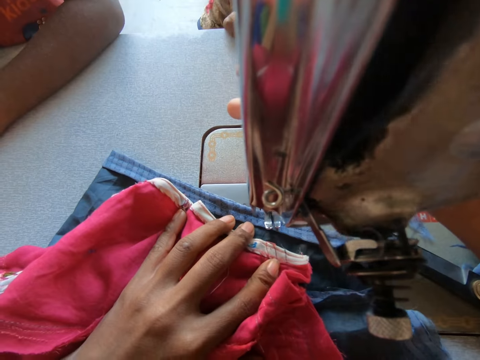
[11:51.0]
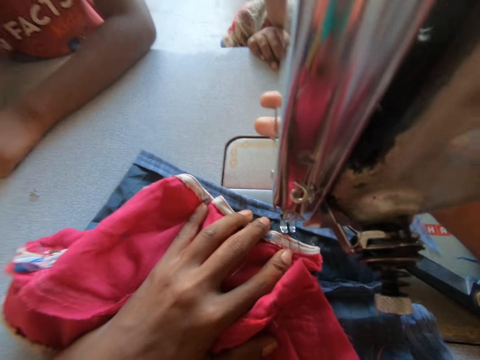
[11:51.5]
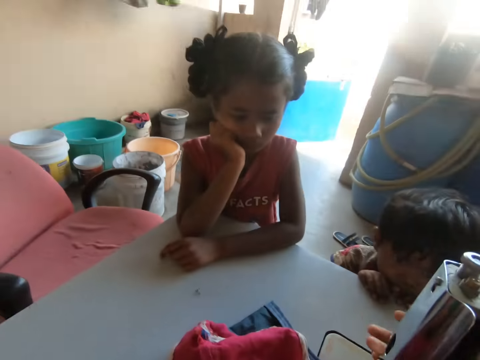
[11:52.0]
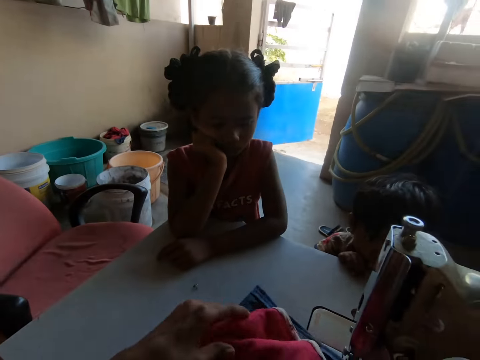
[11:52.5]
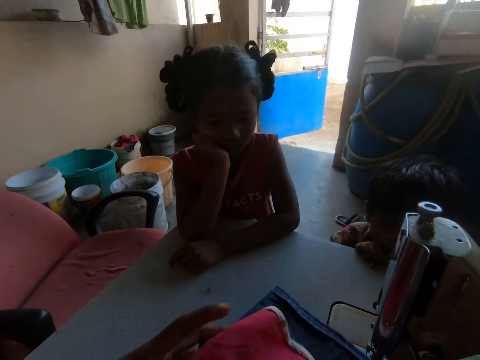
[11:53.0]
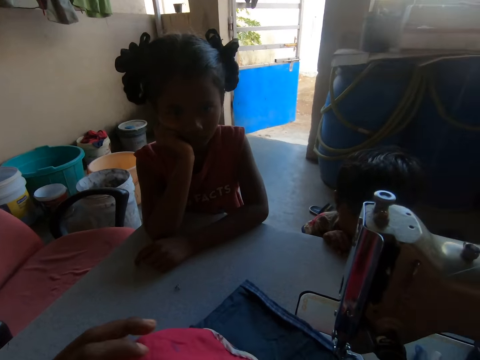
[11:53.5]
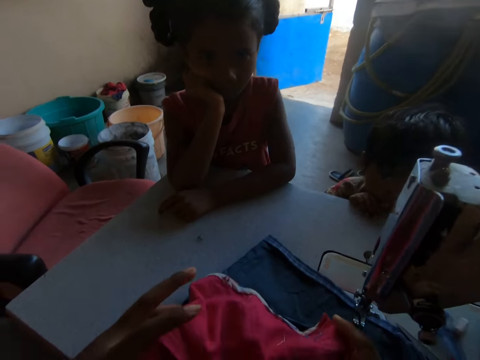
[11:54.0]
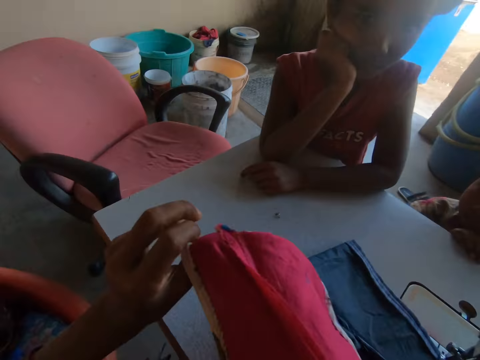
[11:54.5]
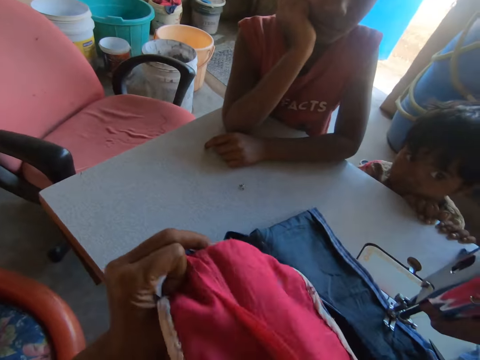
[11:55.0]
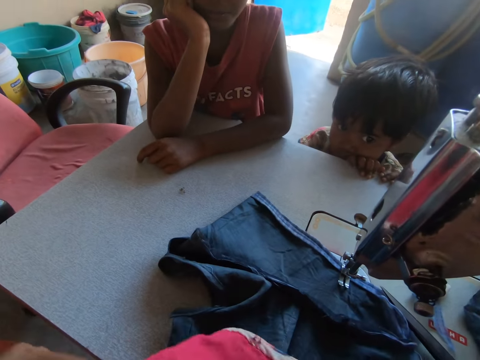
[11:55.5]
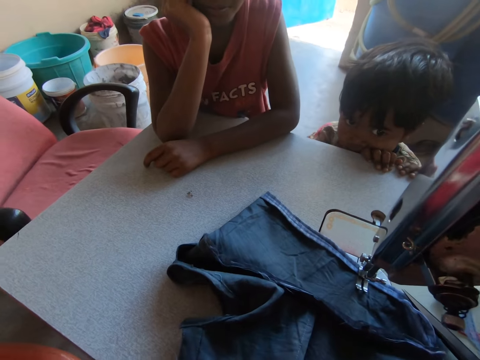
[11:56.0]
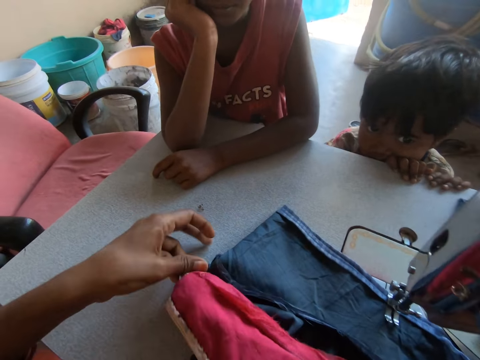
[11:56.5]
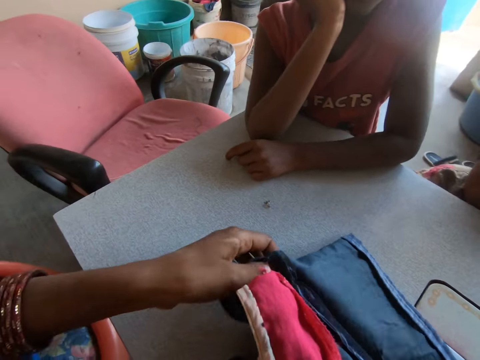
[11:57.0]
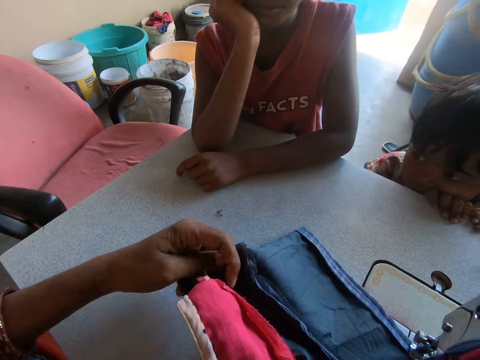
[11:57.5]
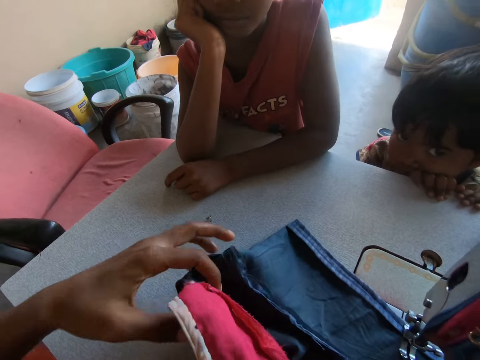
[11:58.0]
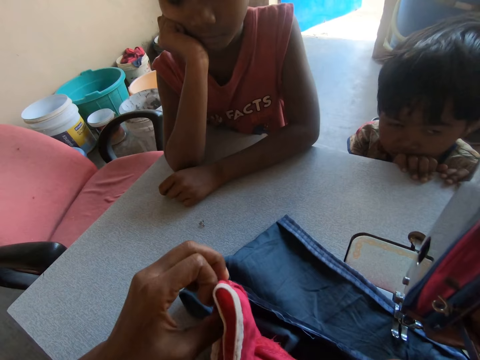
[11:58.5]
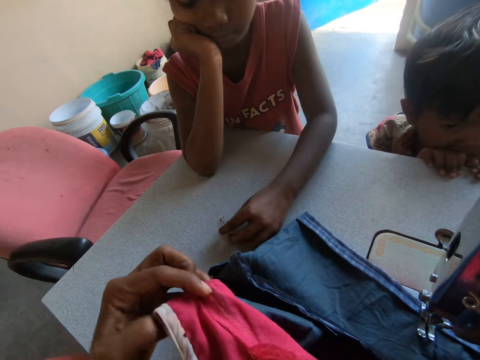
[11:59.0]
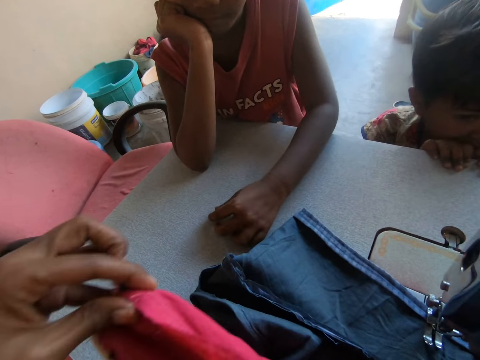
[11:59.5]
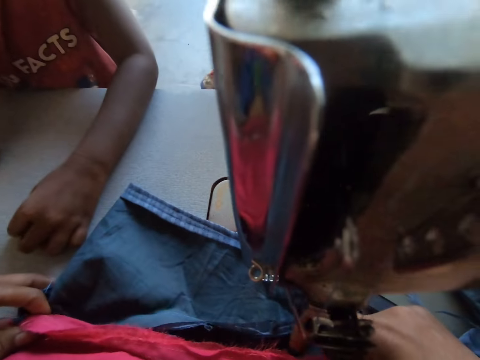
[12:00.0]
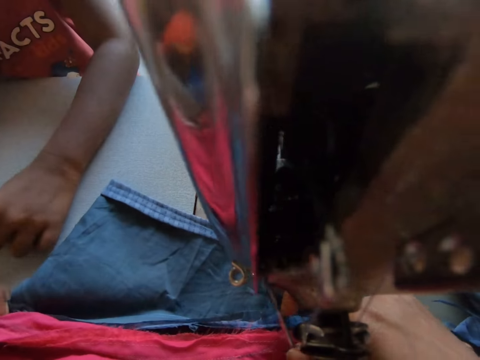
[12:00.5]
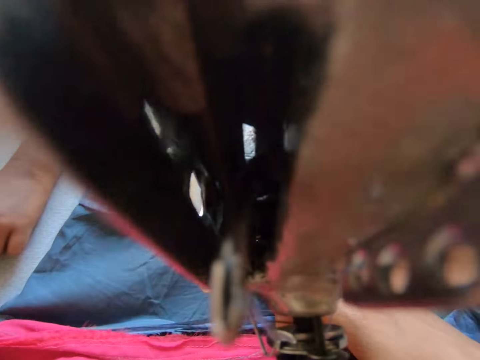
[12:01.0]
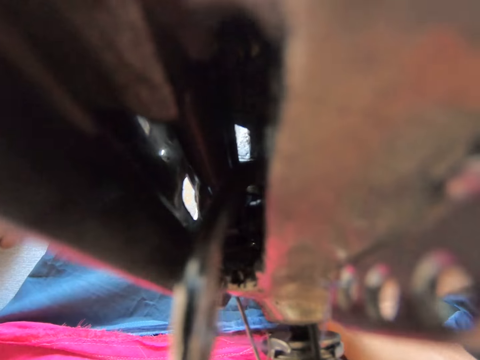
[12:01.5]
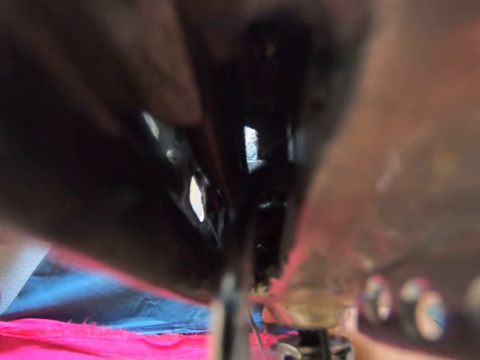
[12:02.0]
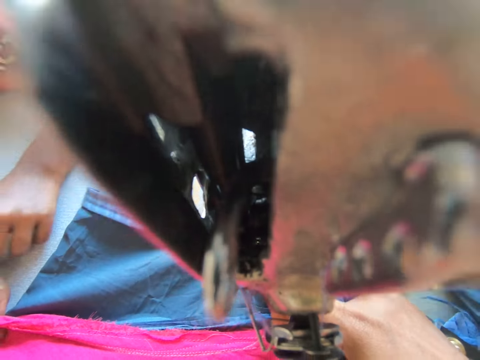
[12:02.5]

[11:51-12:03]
The camera wearer lifts the red fabric from the sewing machine table with her left hand. She converses with a child. She moves the fabric on the sewing machine table with her left hand. She adjusts the red fabric on the sewing machine table with her left hand. A girl moves her left hand on the sewing machine. The camera wearer places the red fabric on the fabric on the sewing machine table with both hands.

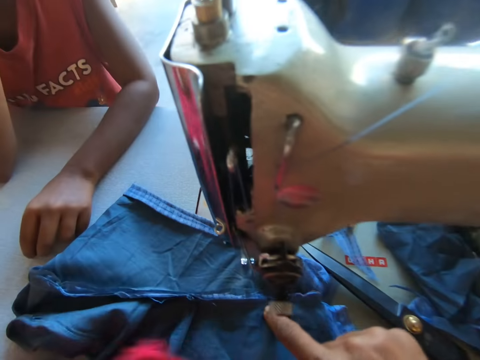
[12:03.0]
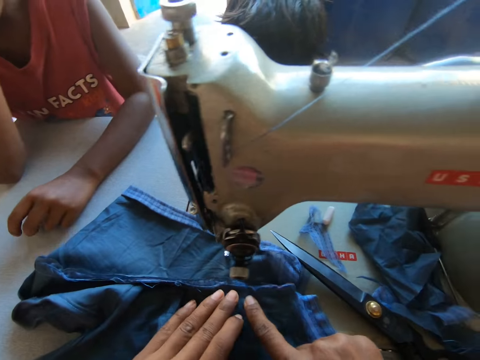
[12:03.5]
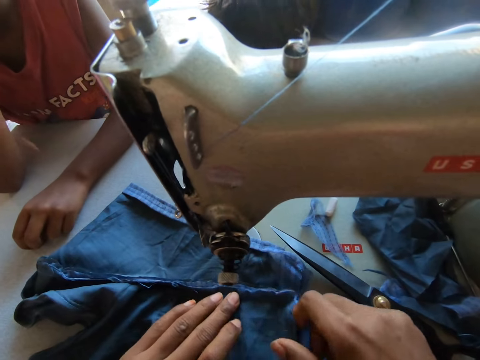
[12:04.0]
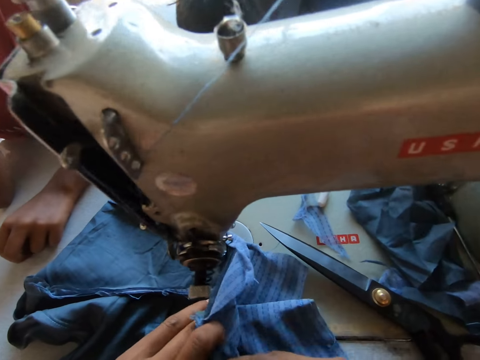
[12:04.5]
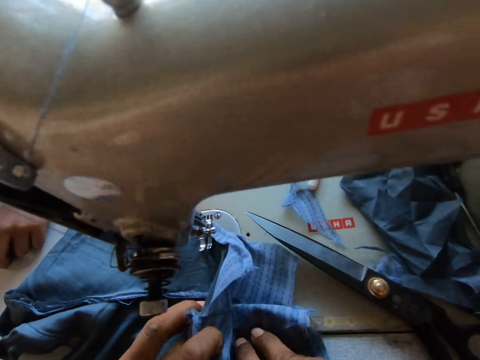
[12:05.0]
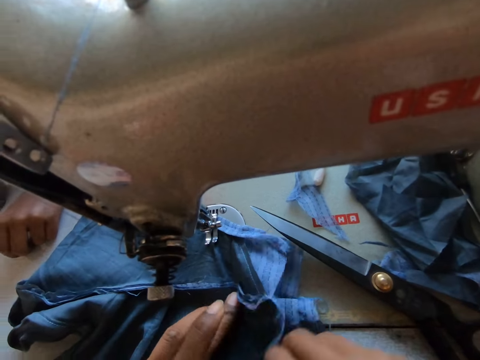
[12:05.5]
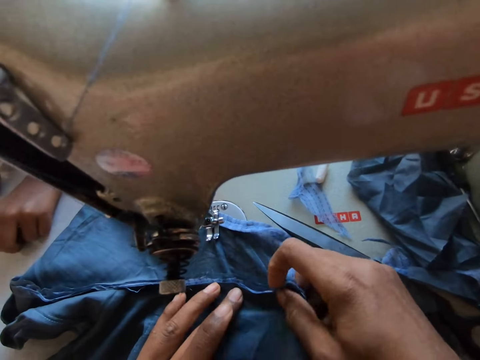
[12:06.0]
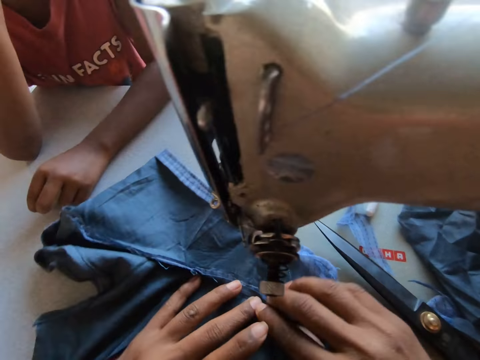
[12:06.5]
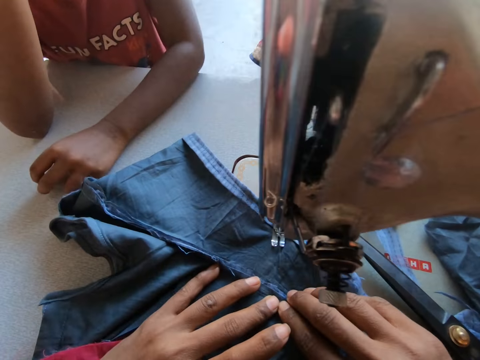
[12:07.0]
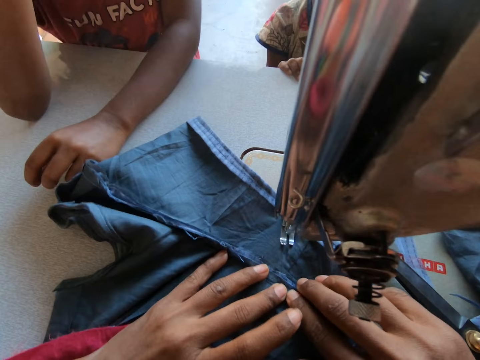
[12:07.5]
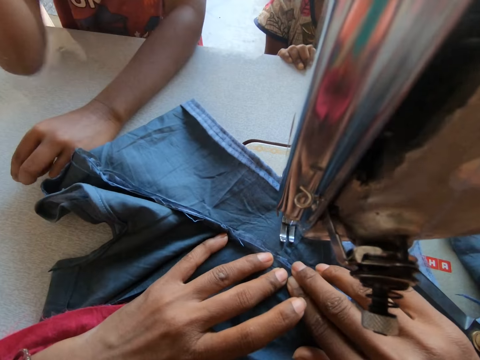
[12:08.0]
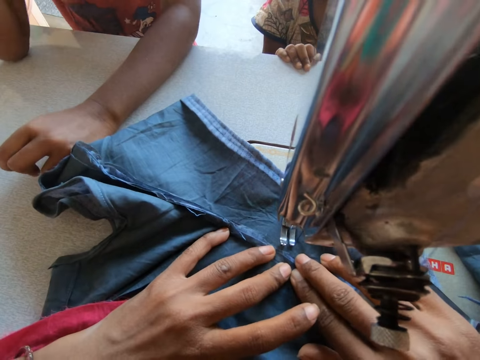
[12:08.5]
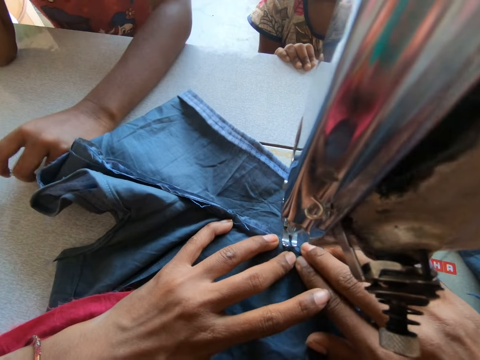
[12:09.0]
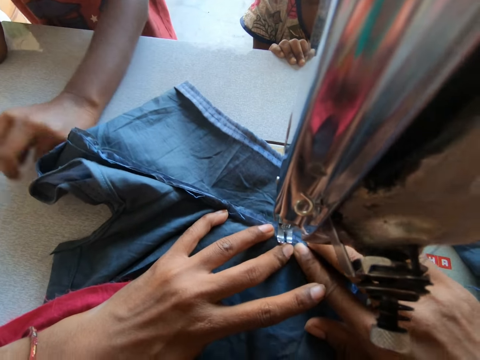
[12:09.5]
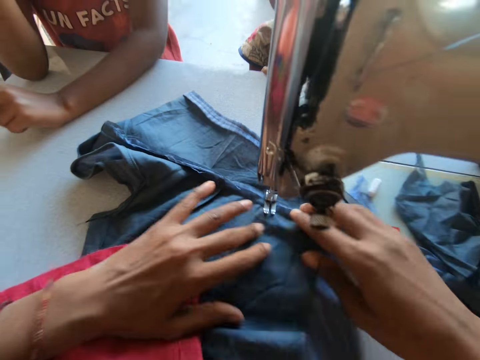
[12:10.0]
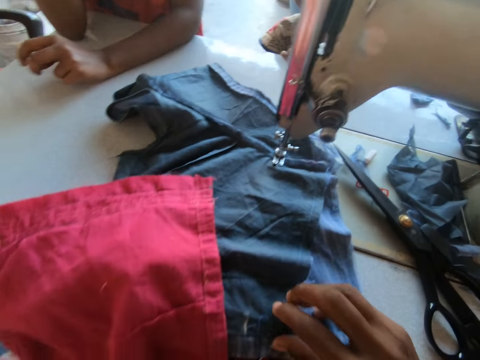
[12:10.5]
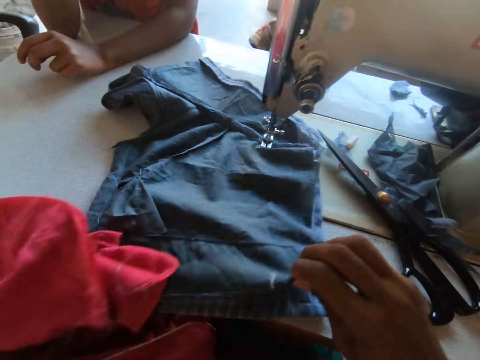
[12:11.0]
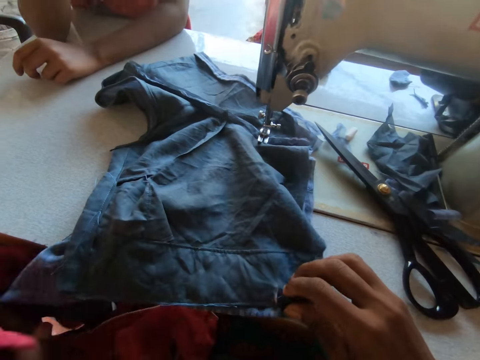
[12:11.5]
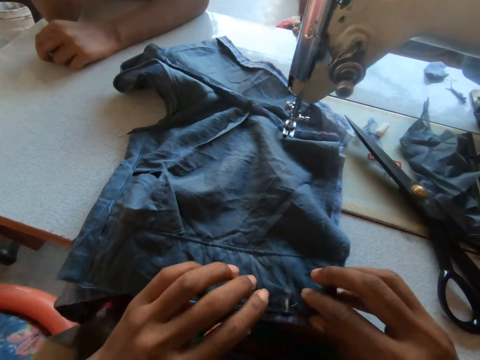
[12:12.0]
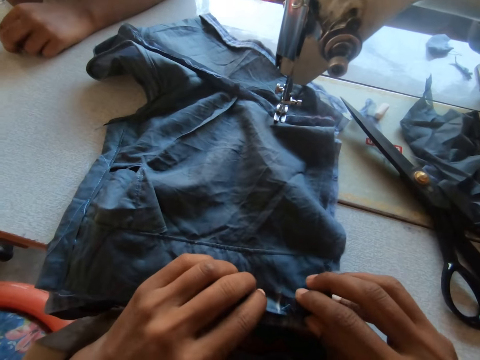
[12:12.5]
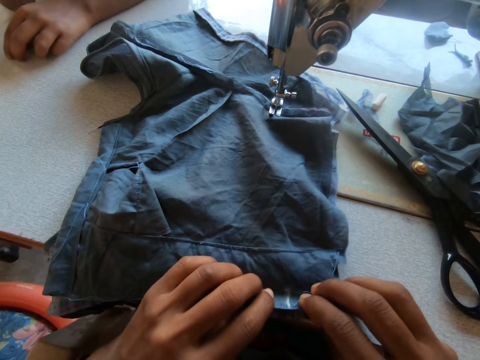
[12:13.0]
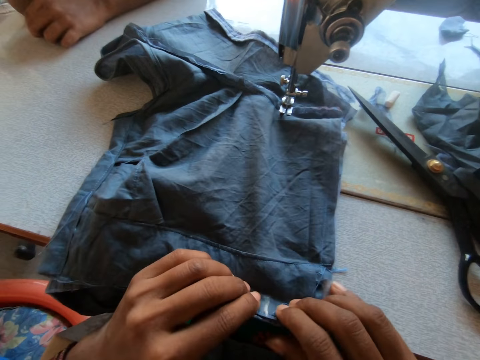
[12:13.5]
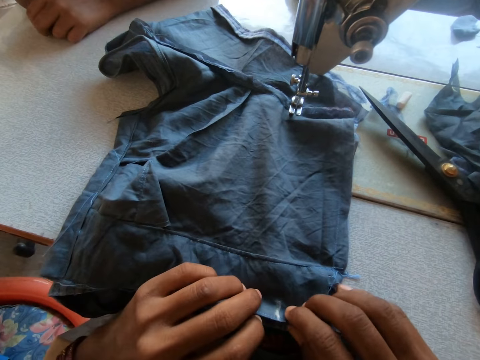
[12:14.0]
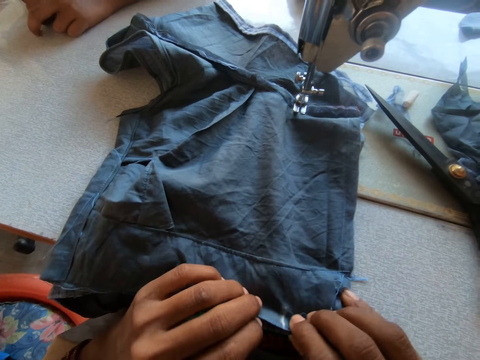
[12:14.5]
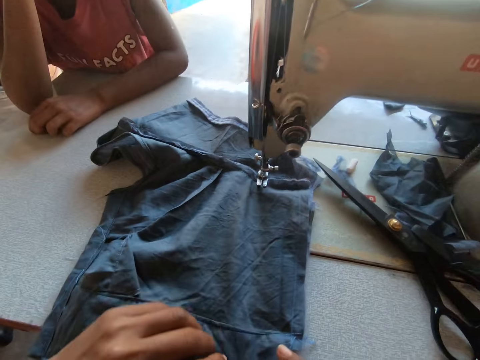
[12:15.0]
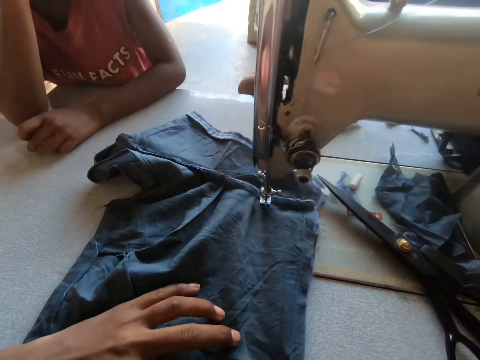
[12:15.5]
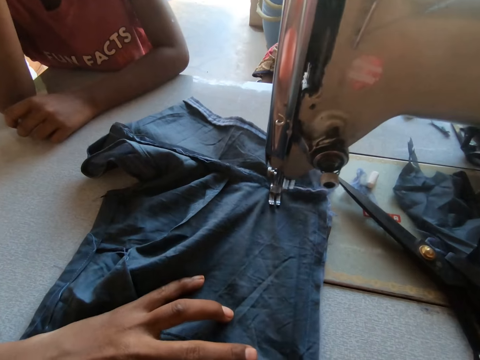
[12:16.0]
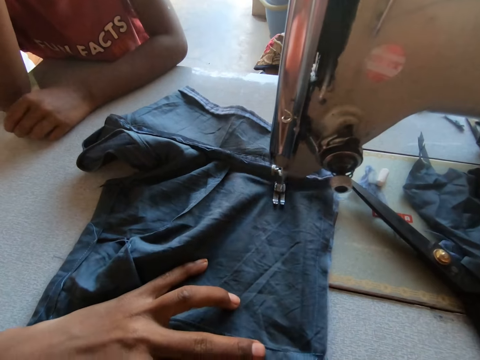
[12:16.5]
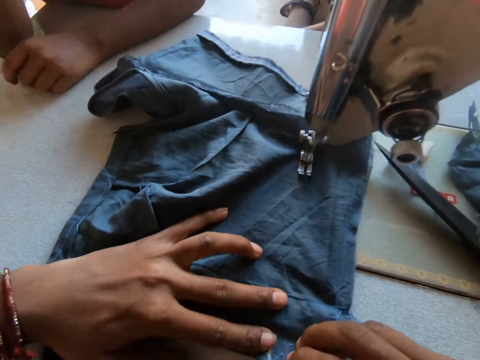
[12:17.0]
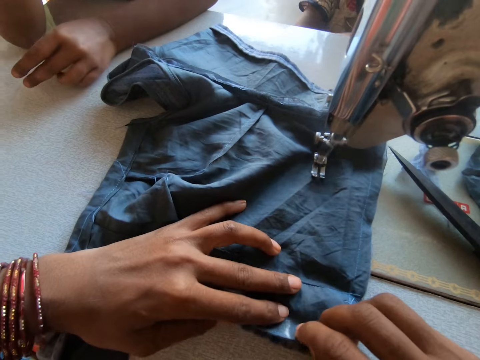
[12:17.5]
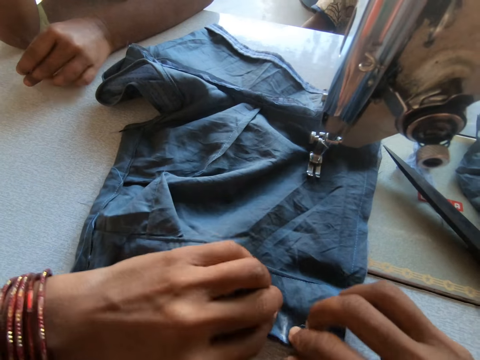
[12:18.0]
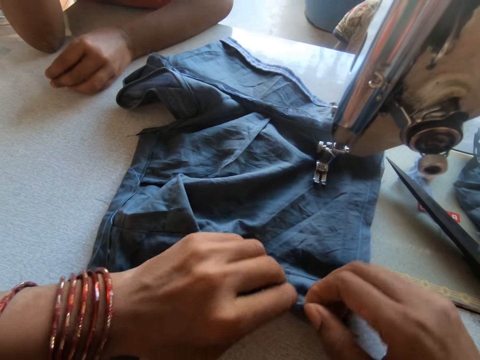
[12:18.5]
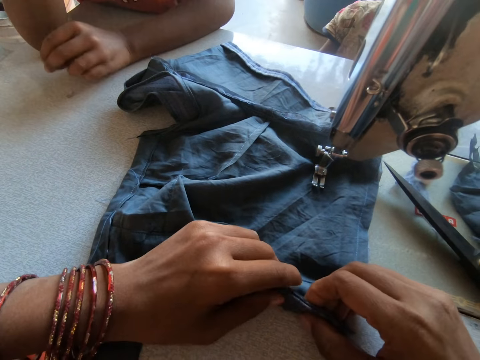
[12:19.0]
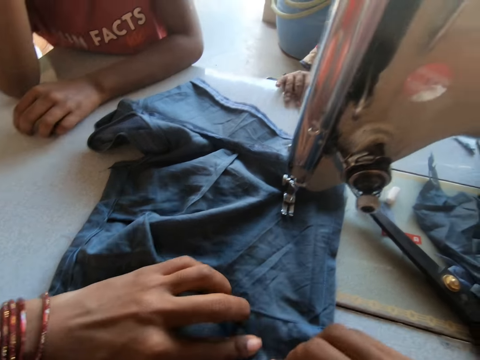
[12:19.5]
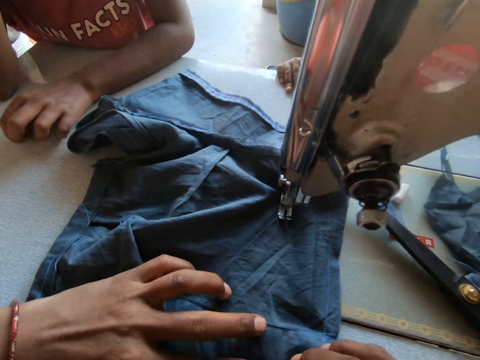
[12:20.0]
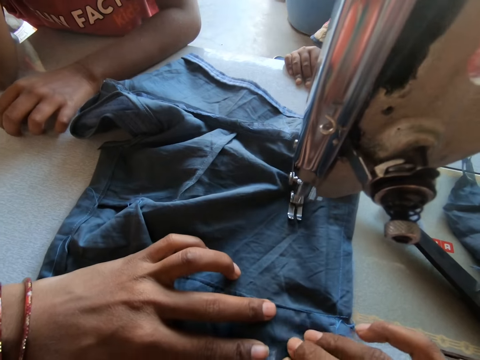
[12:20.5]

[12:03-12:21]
The camera wearer adjusts the fabric on the table with both hands. She sews the fabric with the sewing machine. She adjusts the fabric on the sewing machine table with her right hand. She moves the red fabric from the table to her thigh with her left hand. She adjusts the fabric on the sewing machine table with both hands. She sews the fabric with the sewing machine. She adjusts the fabric on the sewing machine table with both hands. She sews the fabric with the sewing machine.
